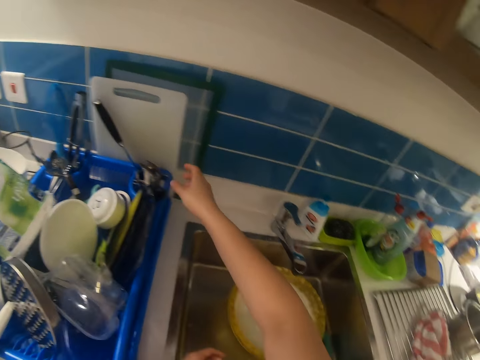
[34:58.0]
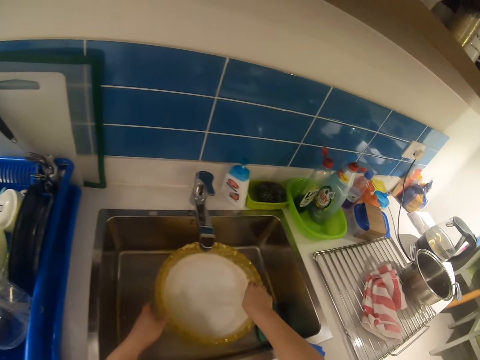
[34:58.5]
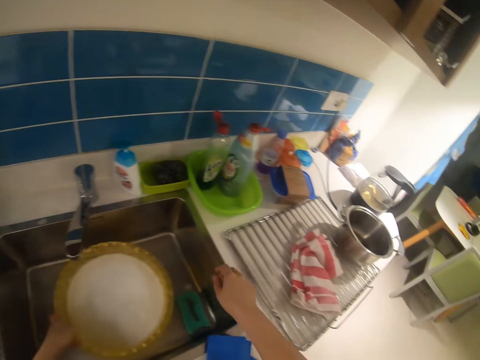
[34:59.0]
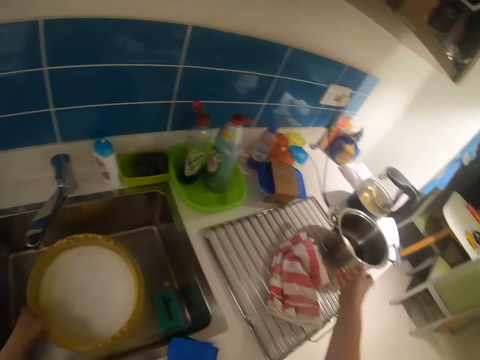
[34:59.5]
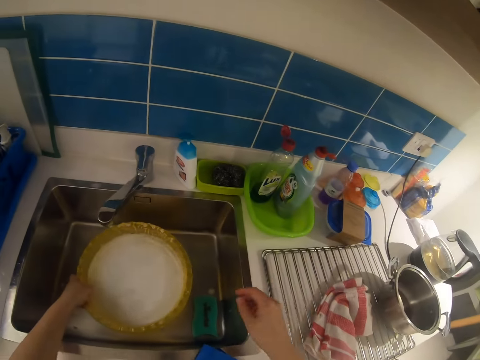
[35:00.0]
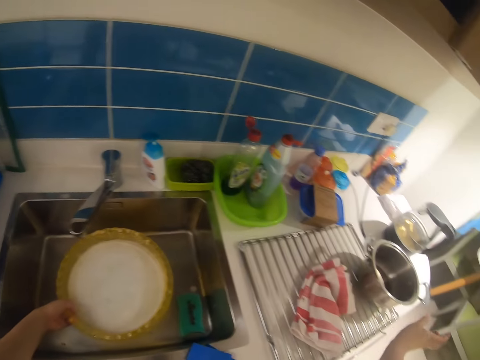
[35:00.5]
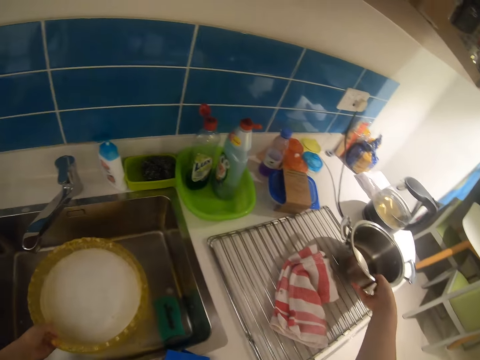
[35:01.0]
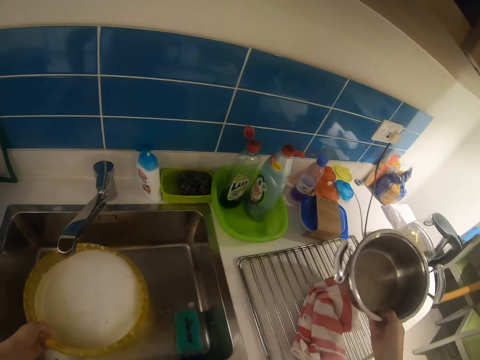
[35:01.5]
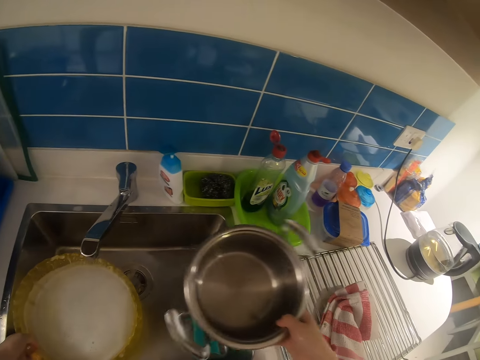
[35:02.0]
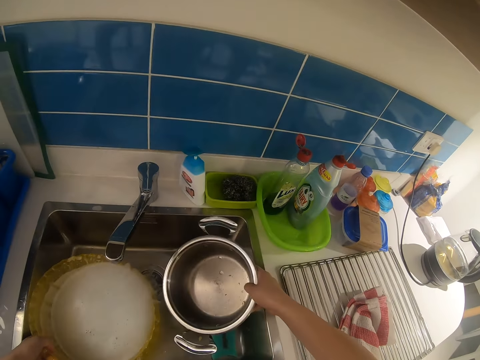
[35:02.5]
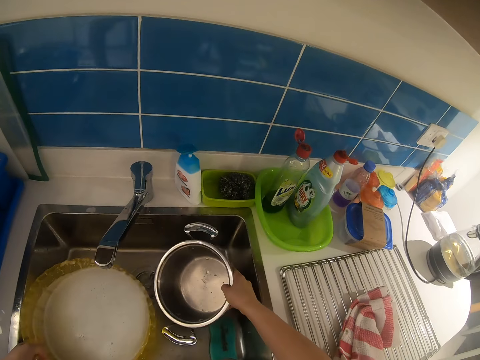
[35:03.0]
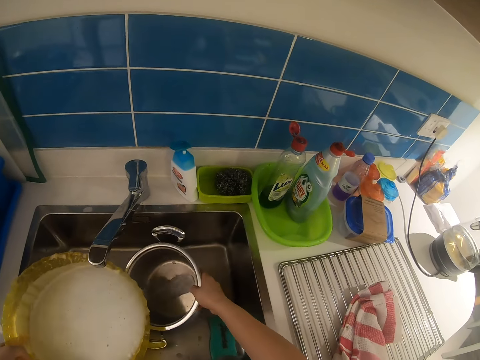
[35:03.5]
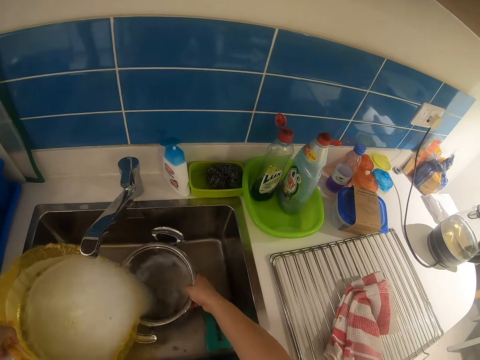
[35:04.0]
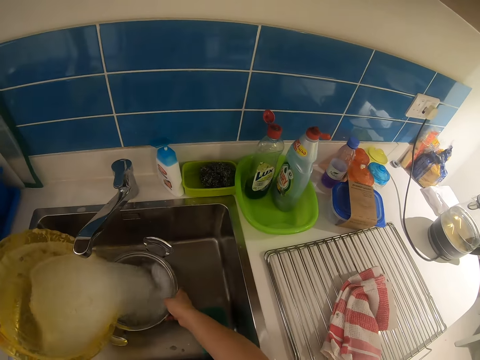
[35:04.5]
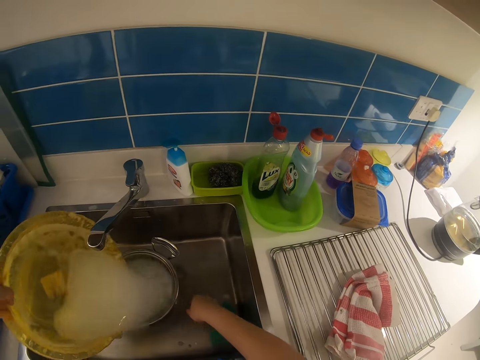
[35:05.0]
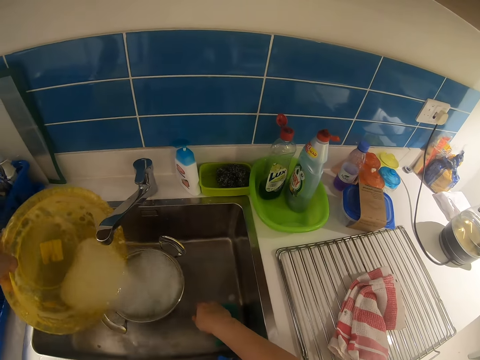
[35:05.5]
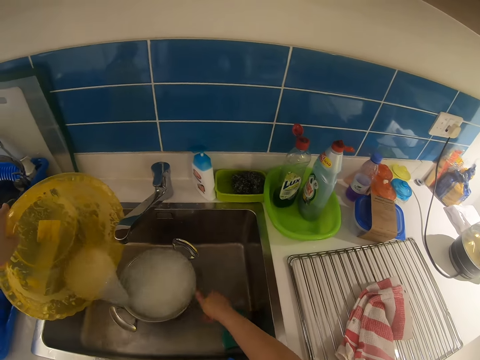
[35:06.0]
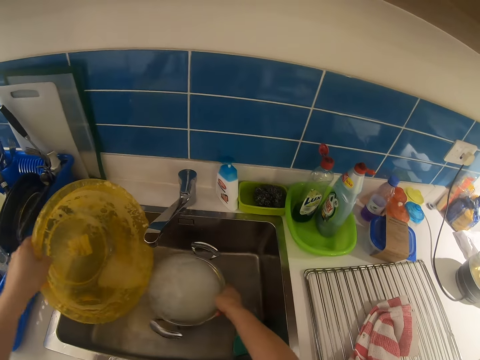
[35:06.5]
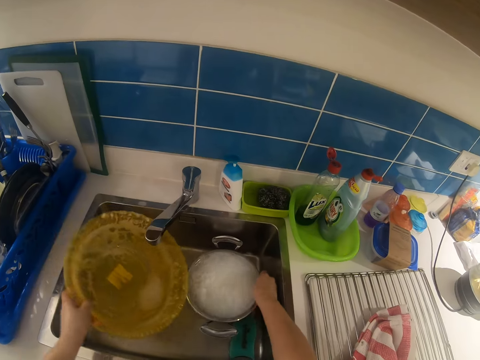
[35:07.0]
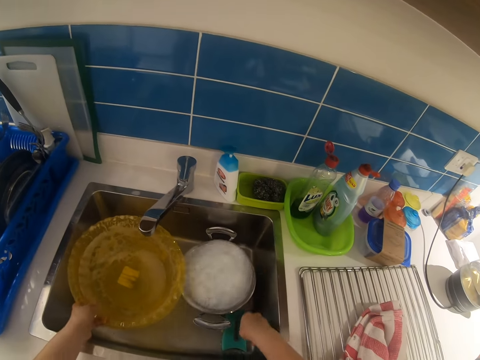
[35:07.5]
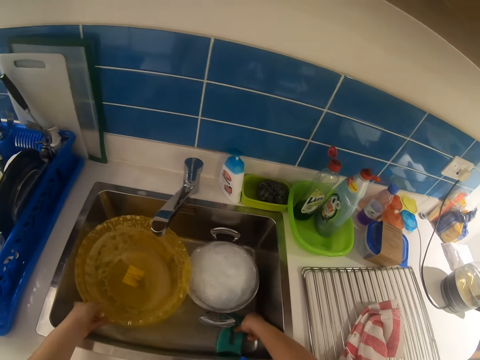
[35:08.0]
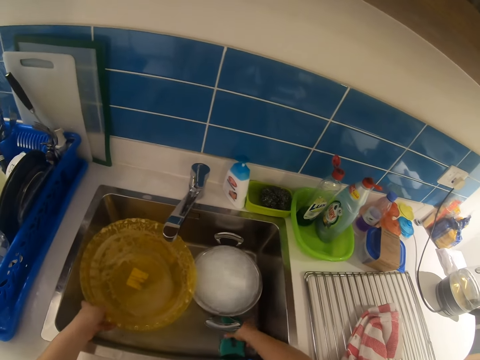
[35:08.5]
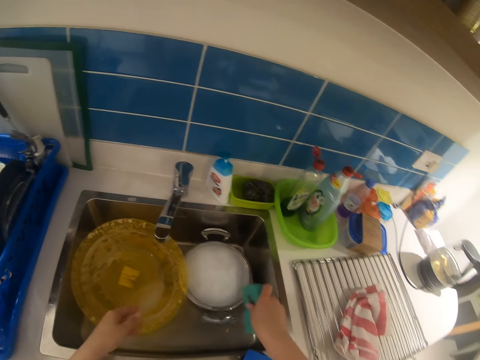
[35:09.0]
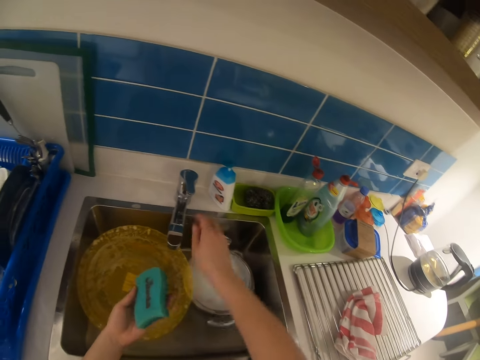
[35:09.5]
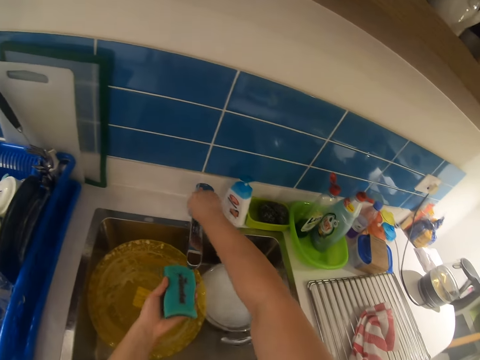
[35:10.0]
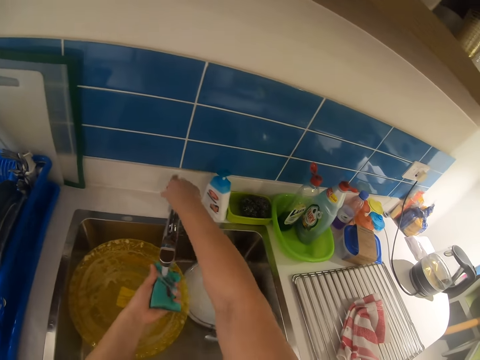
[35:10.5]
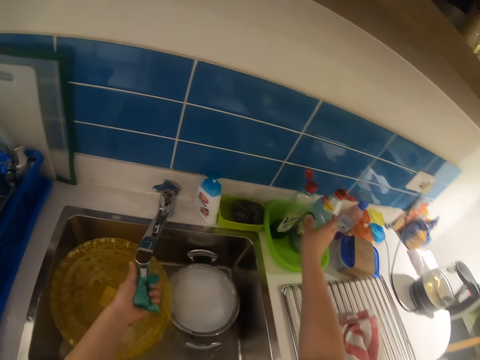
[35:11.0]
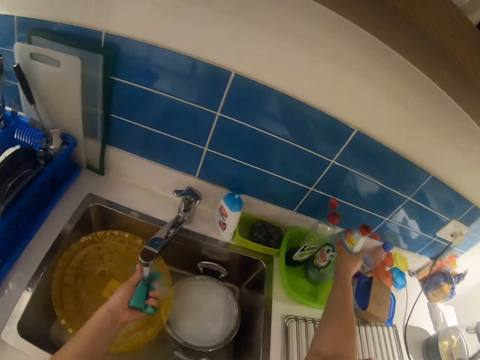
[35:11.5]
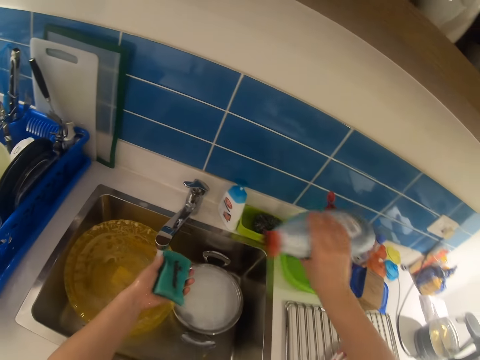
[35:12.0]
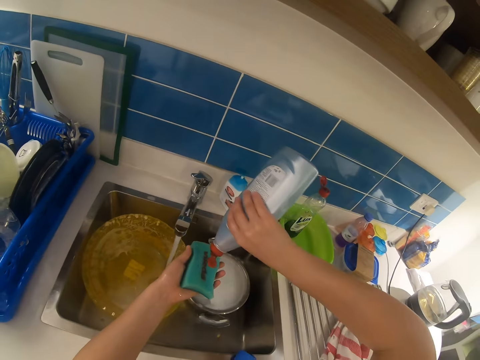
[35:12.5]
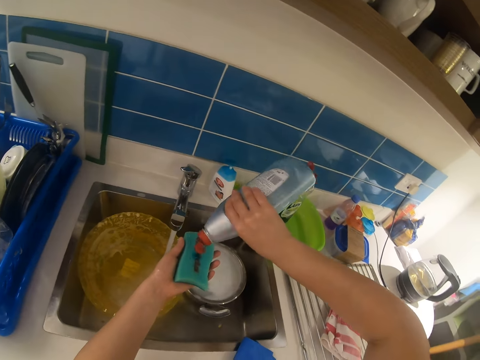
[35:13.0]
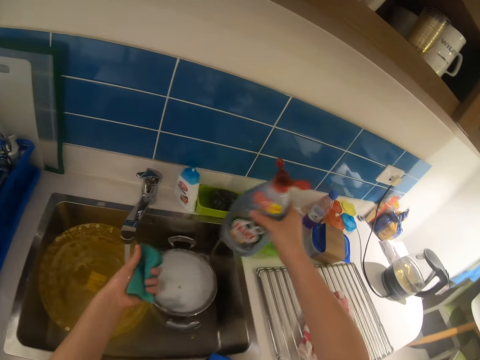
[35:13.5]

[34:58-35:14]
The camera wearer moves the bowl. They touch the pot. They pick up the pot on the sink counter. They put the pot in the sink. They pour the water in the bowl into the pot. They move the pot. They put the bowl in the sink. They pick up the sponge by the pot in the sink. They pass the sponge to the left hand. They turn on the tap. They pick up the liquid soap by the sink. They apply the liquid soap on the sponge.

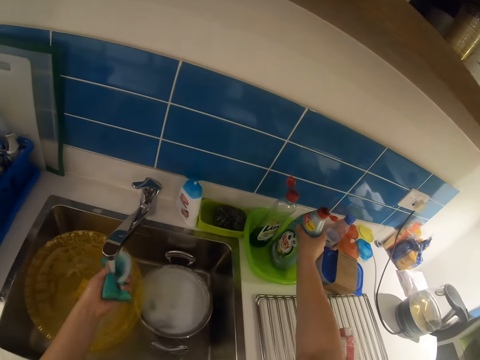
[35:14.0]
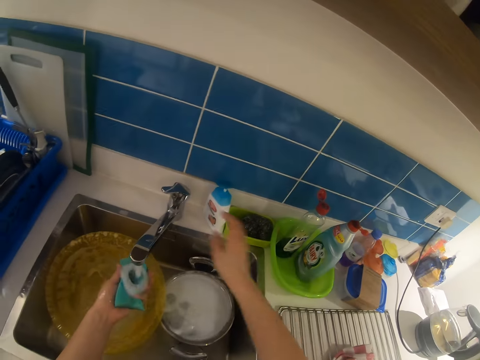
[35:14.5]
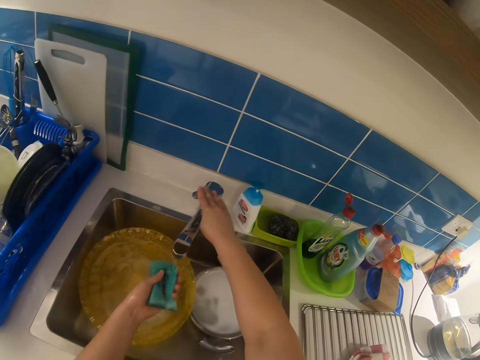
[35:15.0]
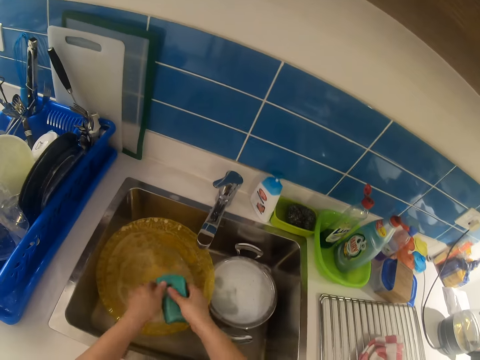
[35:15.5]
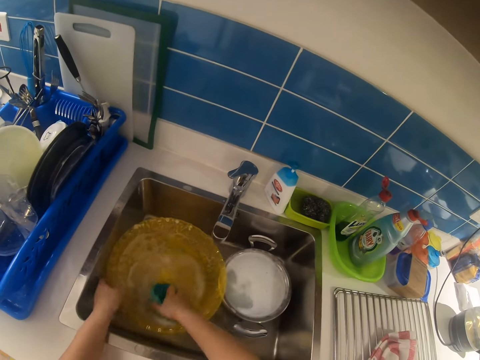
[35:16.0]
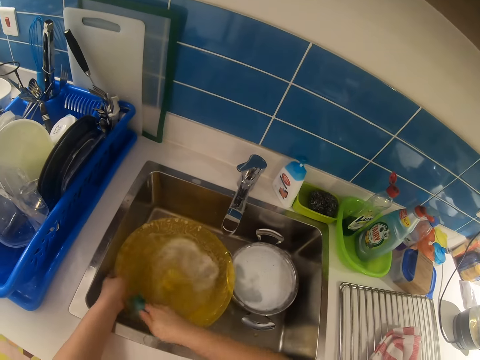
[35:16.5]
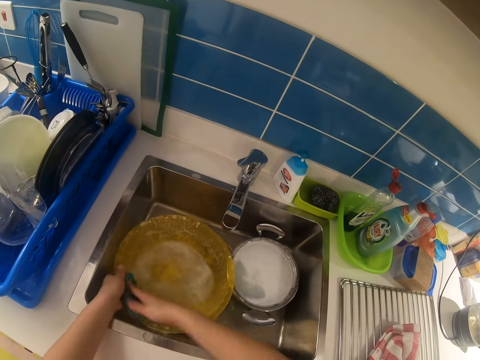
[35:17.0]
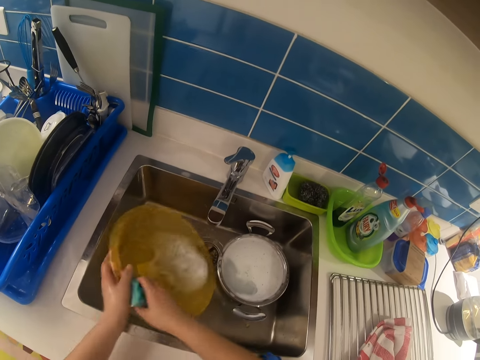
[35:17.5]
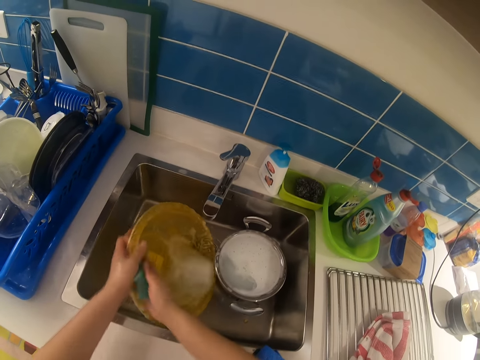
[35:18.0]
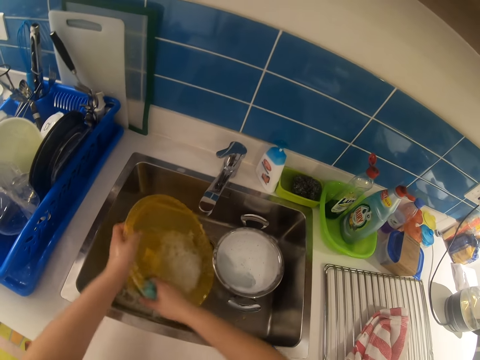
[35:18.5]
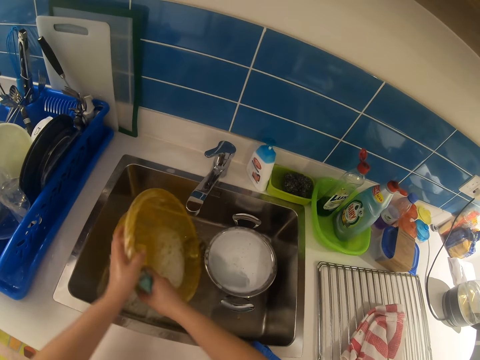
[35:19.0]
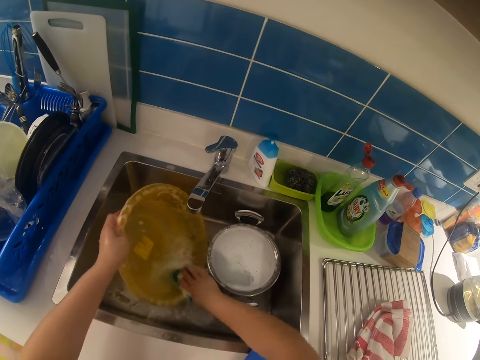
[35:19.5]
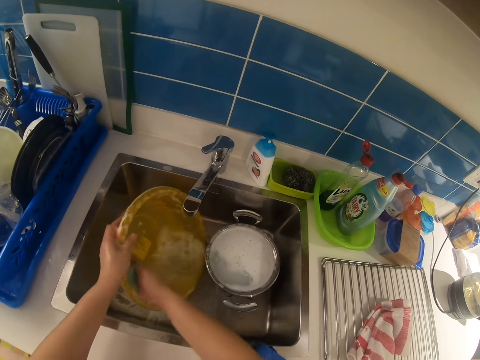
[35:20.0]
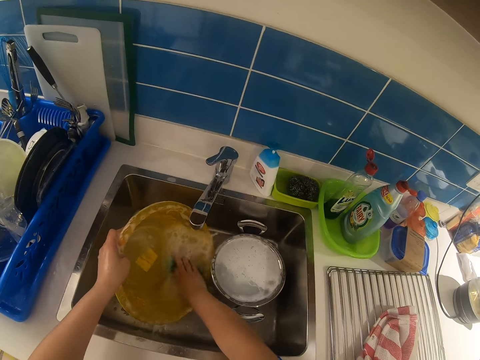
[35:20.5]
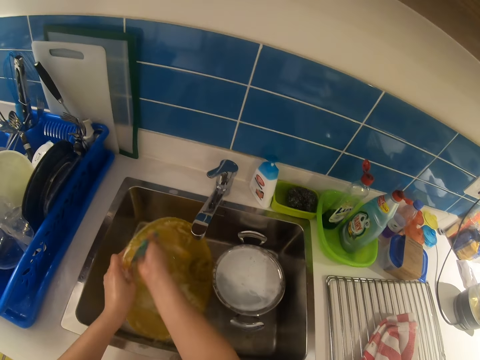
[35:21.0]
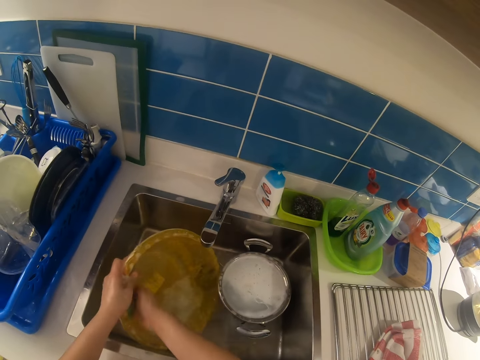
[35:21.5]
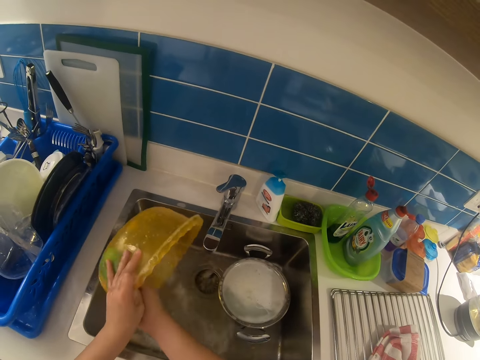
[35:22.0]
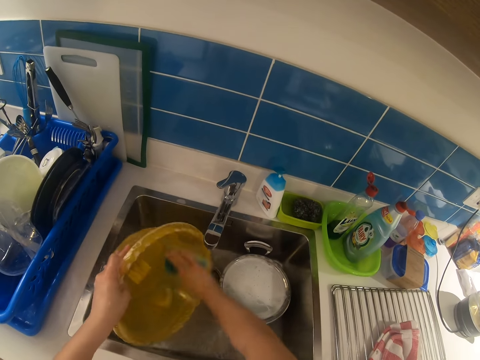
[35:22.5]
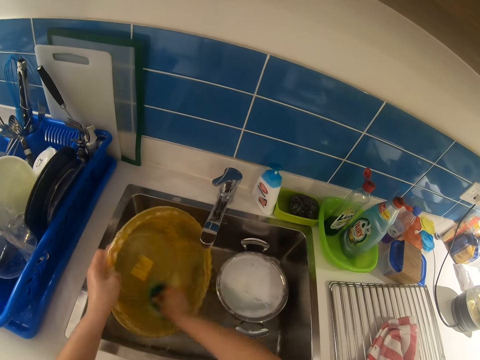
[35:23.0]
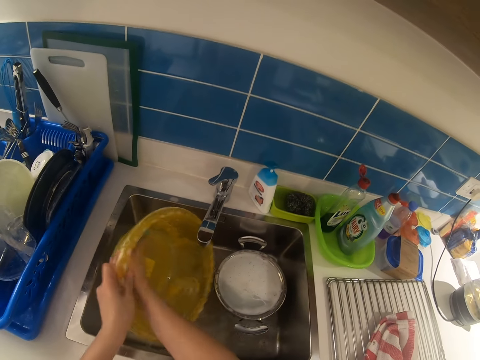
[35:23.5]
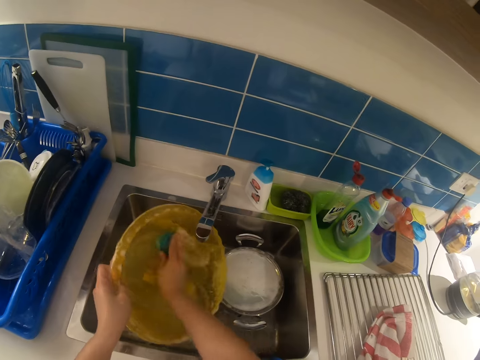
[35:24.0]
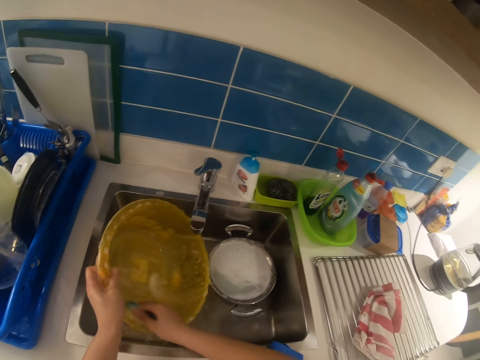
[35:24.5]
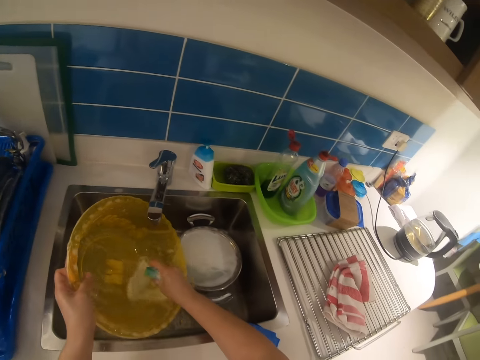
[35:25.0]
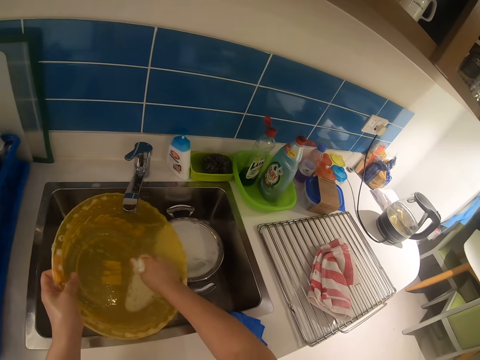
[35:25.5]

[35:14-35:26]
The camera wearer drops the liquid soap in the bowl. They turn off the tap. They pass the sponge to the right hand. They touch the bowl. They wash the bowl with the sponge. They pour water in the sink. They clean the bowl with the sponge. They press the sponge.
